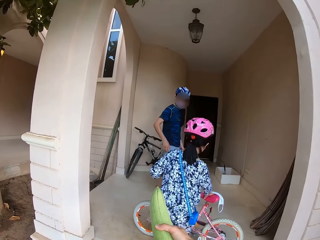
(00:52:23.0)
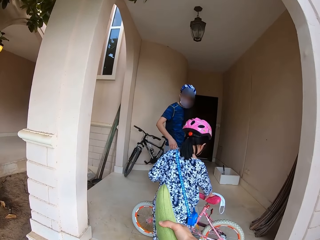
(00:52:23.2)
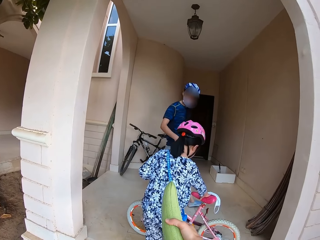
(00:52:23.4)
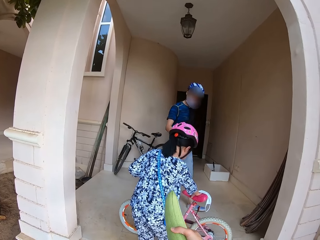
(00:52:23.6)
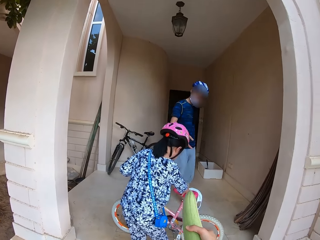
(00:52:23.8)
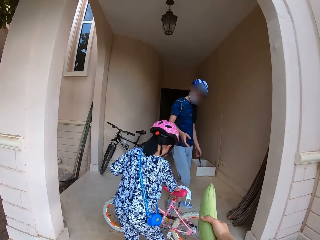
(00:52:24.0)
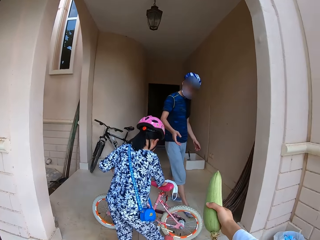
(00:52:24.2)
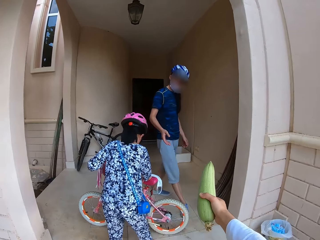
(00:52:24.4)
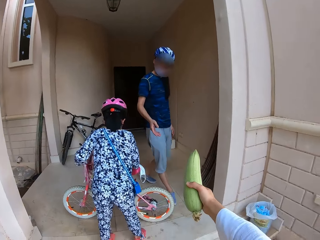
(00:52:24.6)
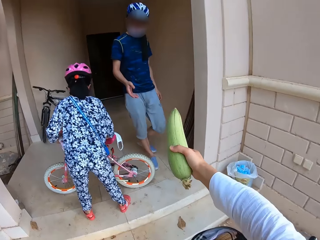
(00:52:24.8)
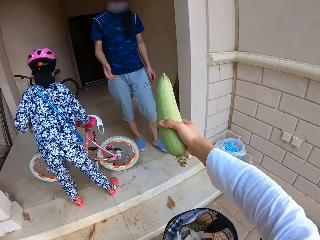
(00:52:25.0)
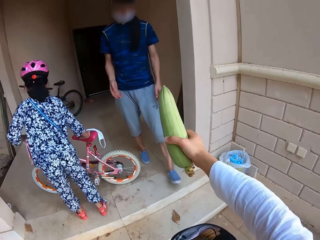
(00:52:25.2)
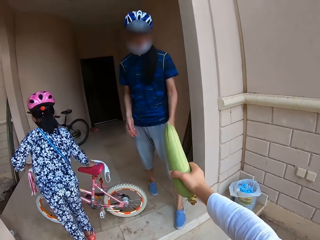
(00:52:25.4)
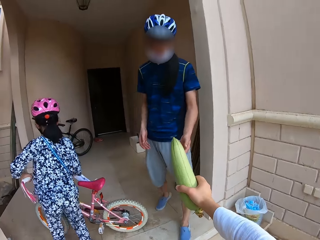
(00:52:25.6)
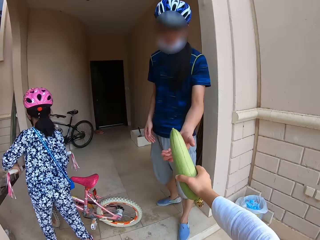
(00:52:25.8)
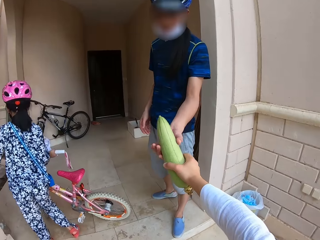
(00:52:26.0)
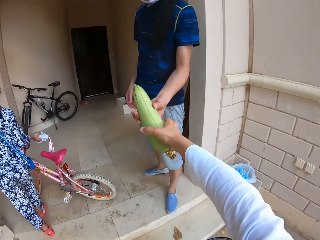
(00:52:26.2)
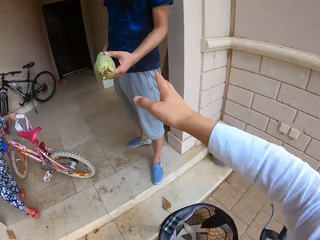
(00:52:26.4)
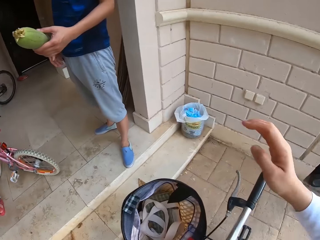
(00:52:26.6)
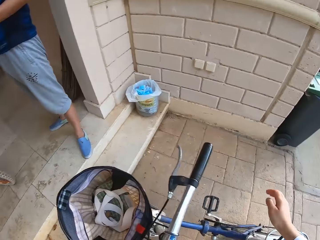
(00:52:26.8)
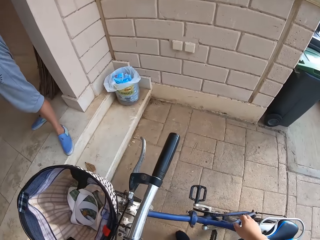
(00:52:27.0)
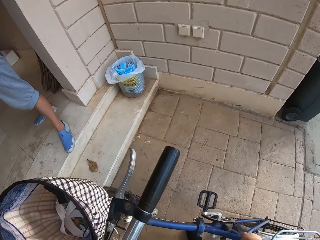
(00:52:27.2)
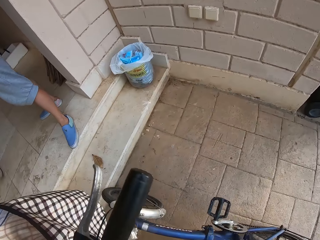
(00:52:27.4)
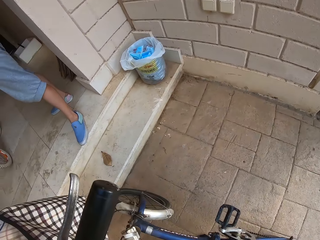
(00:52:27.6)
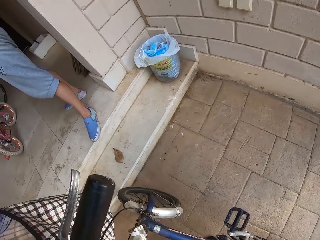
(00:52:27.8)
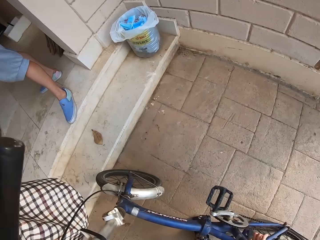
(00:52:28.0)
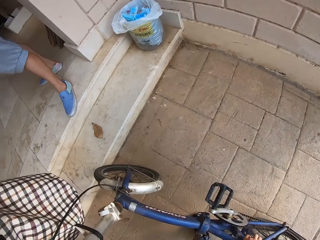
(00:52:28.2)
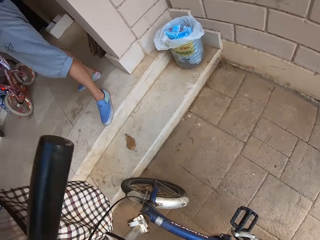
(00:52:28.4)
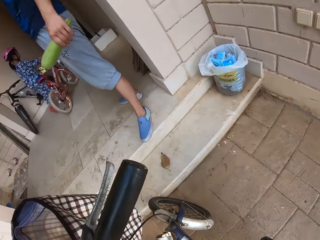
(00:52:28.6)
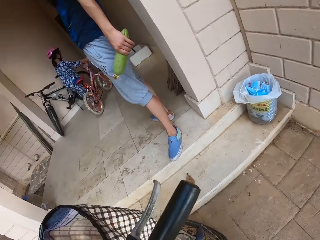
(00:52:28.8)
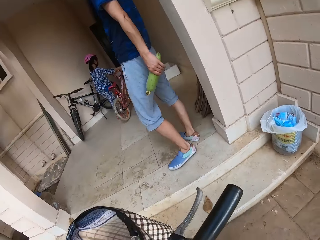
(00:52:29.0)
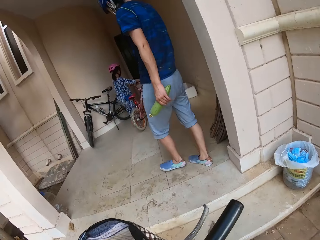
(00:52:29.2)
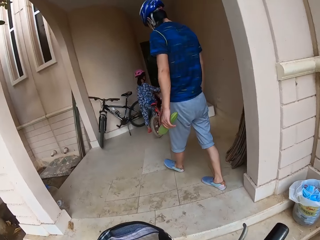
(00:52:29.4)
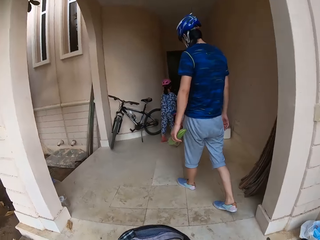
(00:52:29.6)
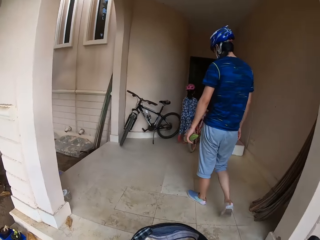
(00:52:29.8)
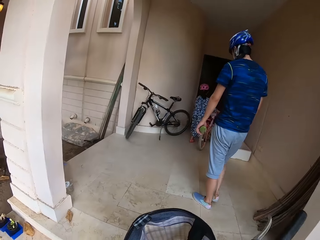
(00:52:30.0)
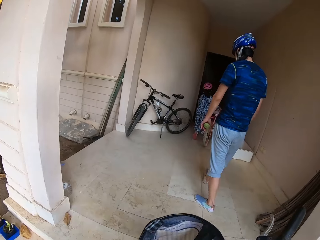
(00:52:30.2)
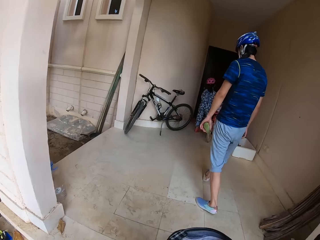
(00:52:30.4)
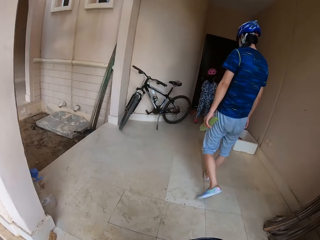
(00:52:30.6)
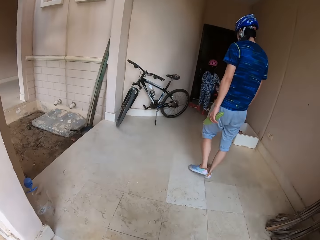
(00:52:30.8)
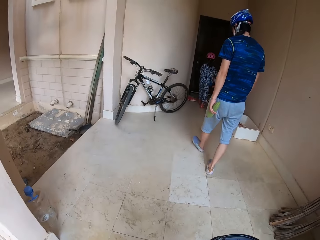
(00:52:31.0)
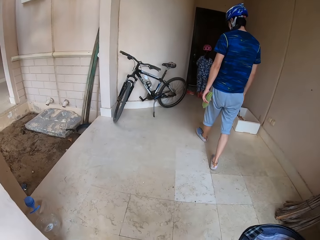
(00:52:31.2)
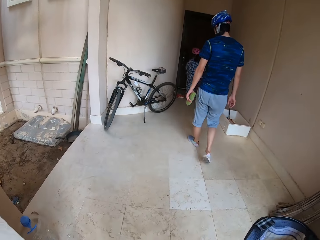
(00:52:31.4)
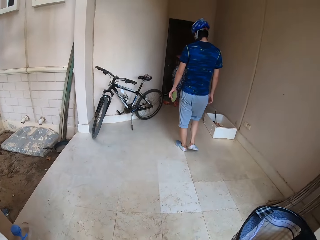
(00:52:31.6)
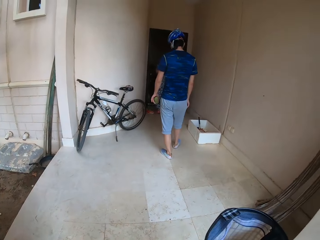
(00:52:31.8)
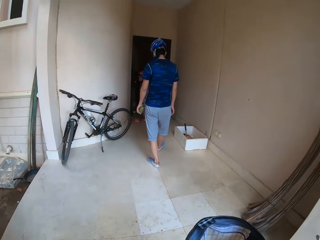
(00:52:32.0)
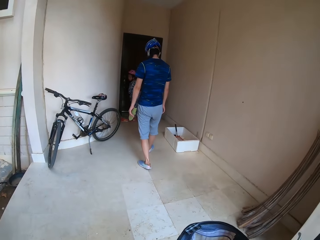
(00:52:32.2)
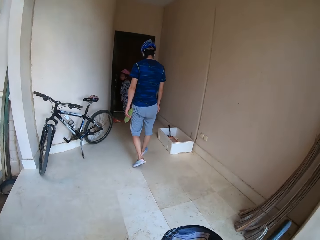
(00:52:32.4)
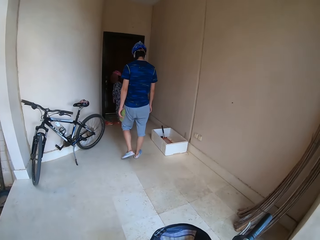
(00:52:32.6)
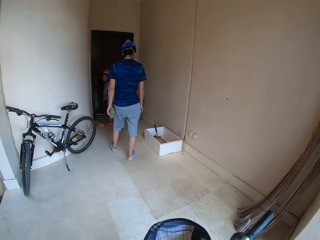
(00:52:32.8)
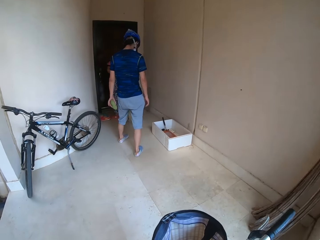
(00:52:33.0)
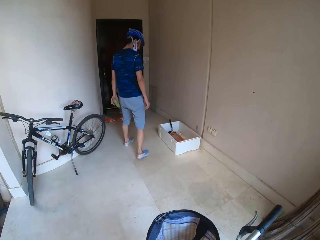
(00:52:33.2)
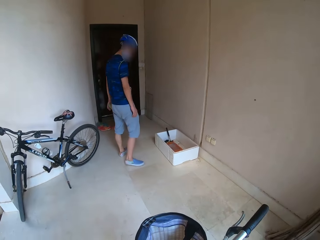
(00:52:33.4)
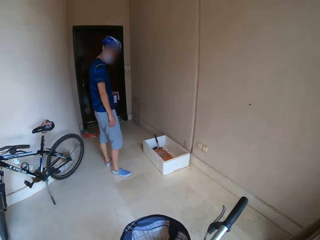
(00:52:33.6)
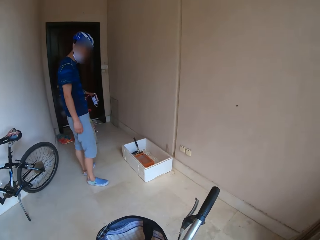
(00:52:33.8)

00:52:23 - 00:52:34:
The camera wearer stops the bicycle at the compound. They give a man a cucumber. The man and a lady walk into the house.

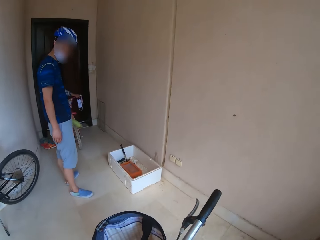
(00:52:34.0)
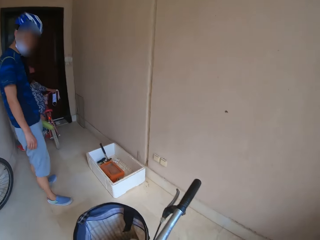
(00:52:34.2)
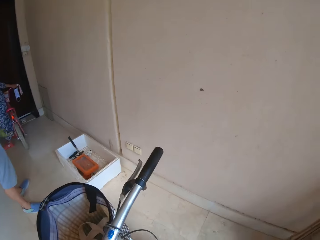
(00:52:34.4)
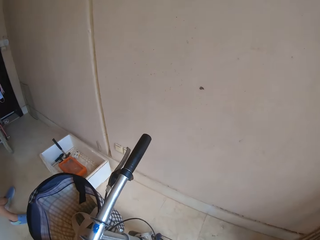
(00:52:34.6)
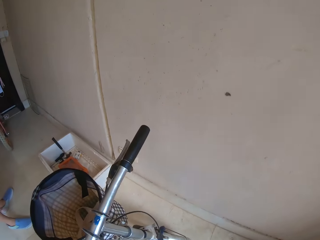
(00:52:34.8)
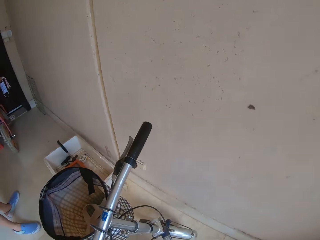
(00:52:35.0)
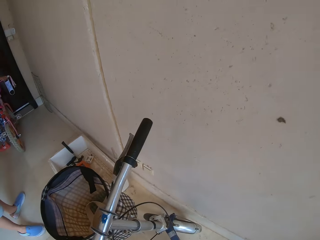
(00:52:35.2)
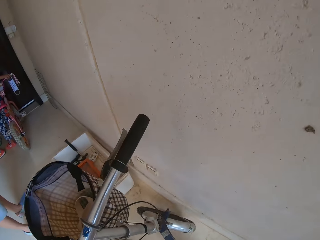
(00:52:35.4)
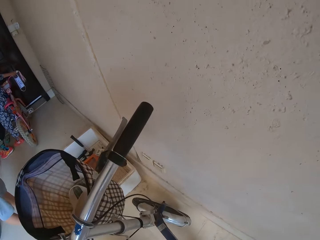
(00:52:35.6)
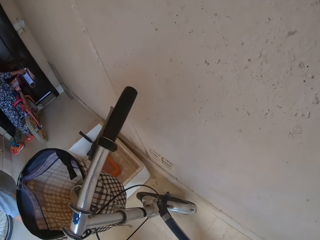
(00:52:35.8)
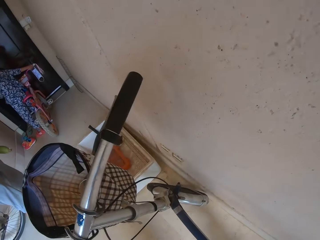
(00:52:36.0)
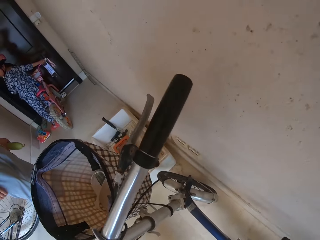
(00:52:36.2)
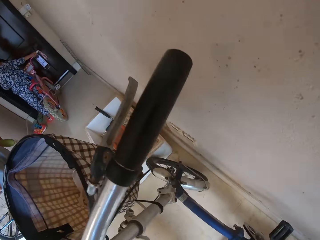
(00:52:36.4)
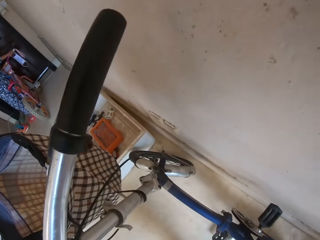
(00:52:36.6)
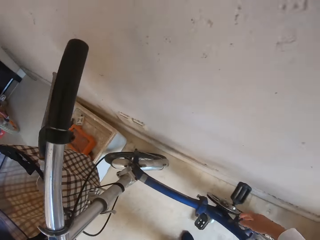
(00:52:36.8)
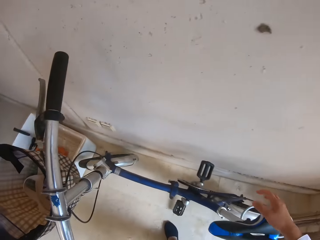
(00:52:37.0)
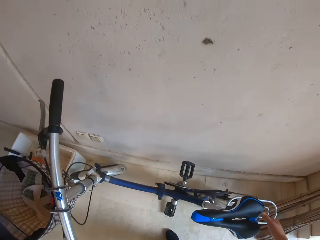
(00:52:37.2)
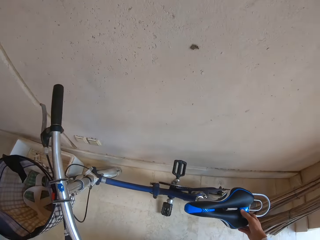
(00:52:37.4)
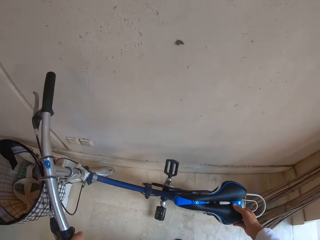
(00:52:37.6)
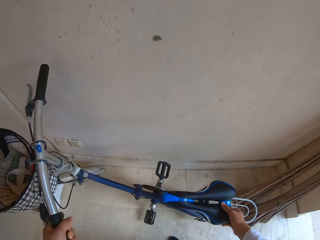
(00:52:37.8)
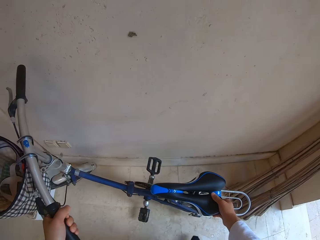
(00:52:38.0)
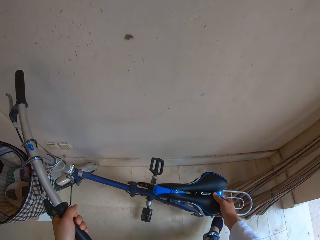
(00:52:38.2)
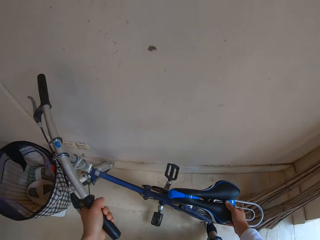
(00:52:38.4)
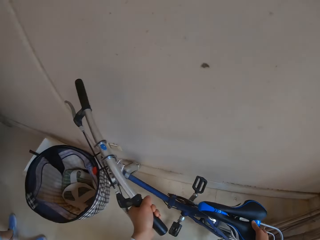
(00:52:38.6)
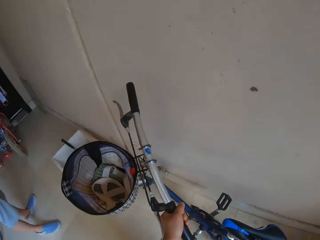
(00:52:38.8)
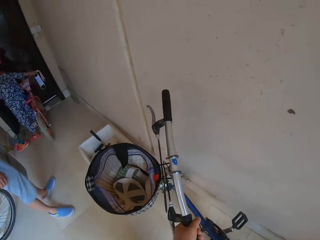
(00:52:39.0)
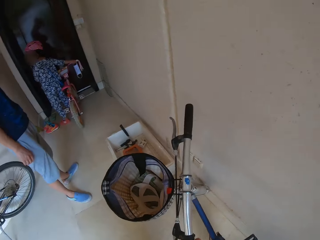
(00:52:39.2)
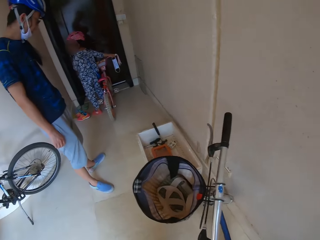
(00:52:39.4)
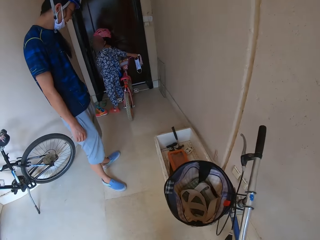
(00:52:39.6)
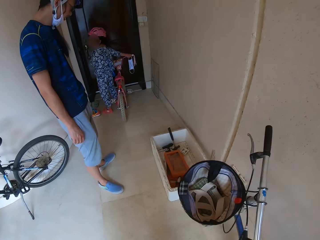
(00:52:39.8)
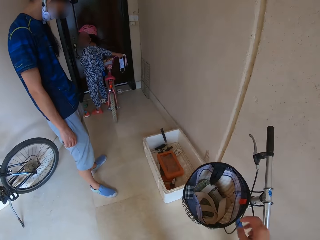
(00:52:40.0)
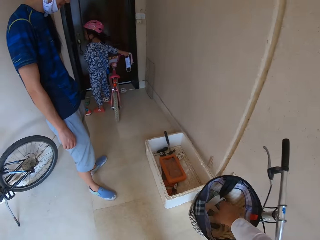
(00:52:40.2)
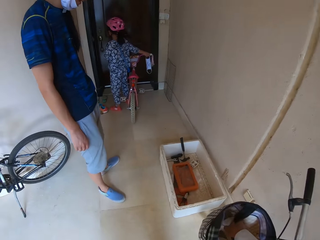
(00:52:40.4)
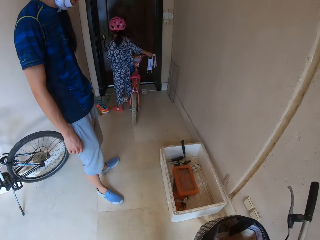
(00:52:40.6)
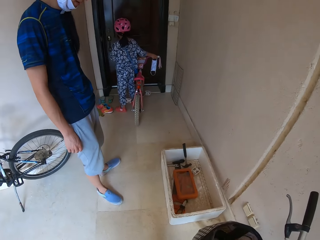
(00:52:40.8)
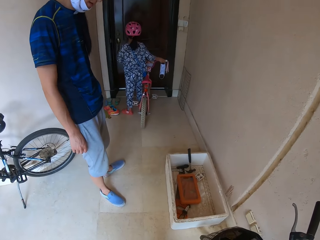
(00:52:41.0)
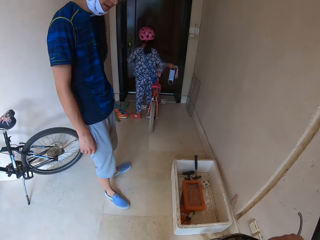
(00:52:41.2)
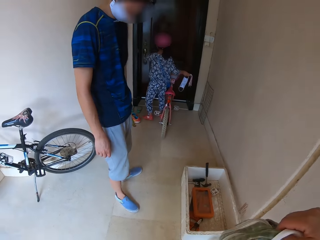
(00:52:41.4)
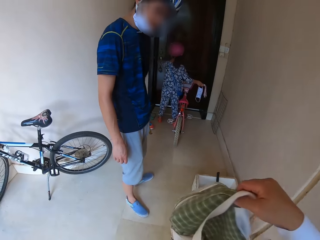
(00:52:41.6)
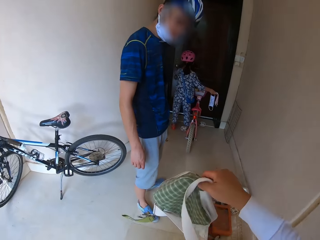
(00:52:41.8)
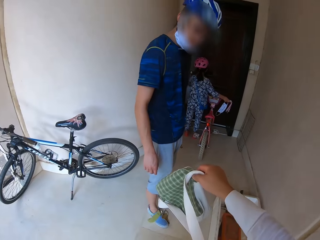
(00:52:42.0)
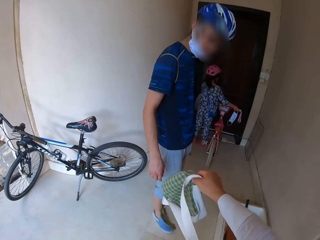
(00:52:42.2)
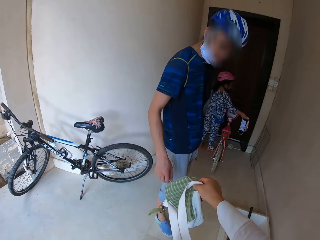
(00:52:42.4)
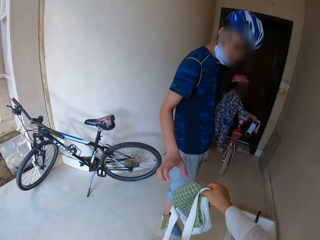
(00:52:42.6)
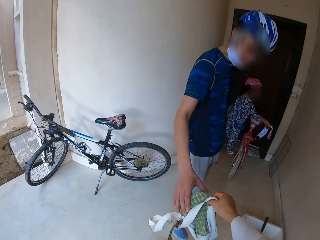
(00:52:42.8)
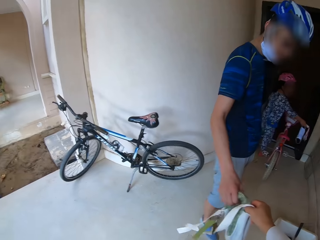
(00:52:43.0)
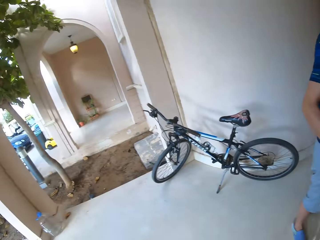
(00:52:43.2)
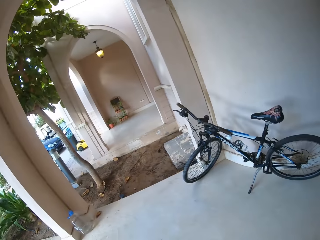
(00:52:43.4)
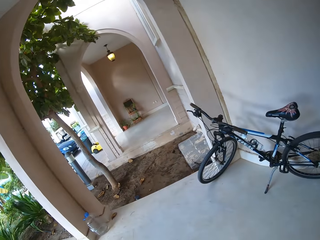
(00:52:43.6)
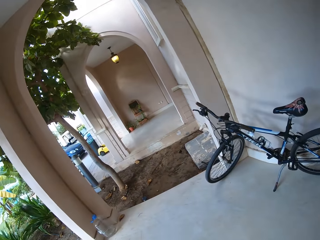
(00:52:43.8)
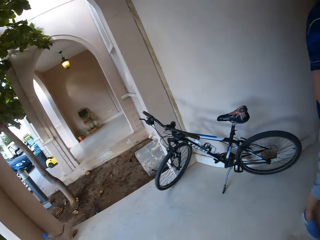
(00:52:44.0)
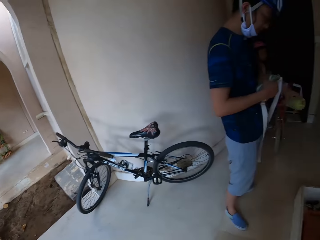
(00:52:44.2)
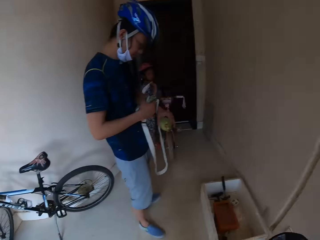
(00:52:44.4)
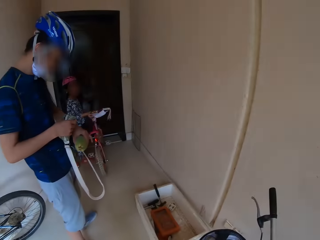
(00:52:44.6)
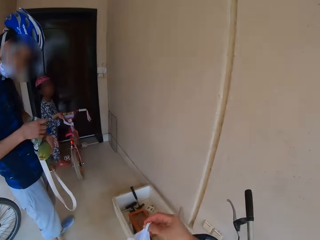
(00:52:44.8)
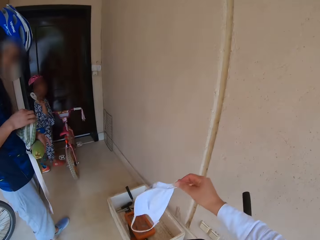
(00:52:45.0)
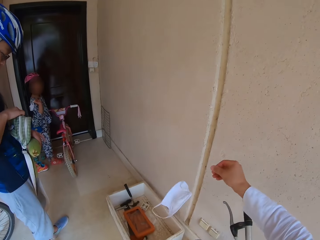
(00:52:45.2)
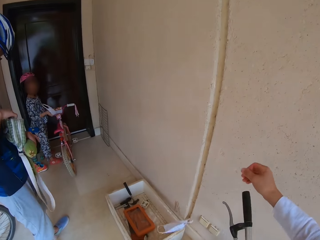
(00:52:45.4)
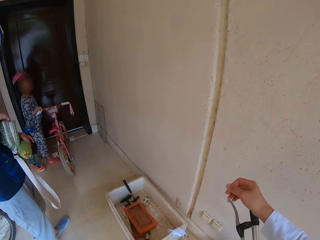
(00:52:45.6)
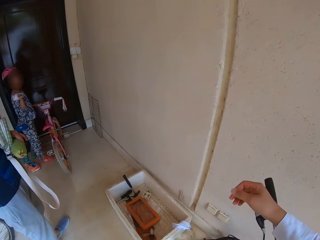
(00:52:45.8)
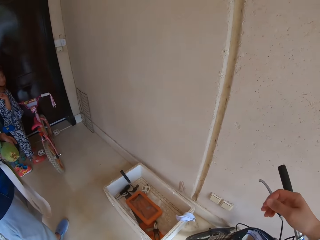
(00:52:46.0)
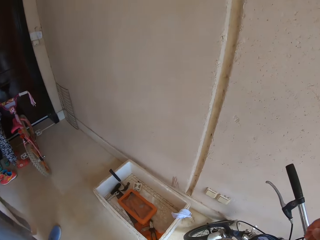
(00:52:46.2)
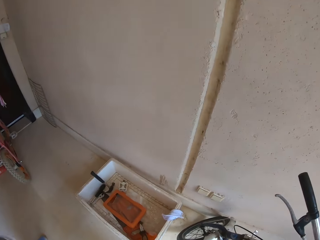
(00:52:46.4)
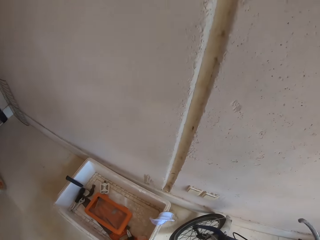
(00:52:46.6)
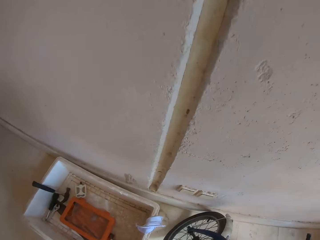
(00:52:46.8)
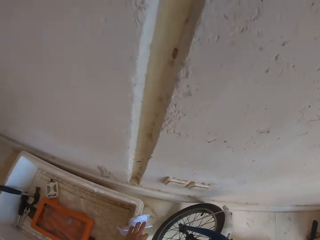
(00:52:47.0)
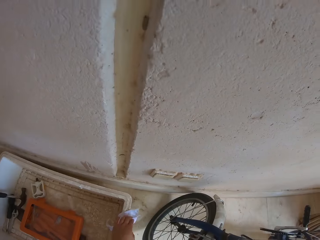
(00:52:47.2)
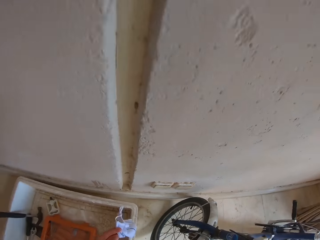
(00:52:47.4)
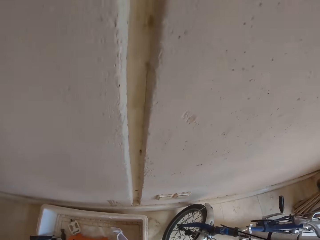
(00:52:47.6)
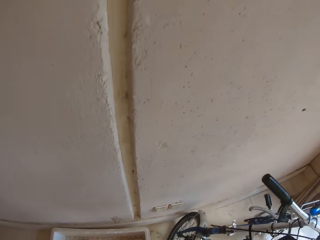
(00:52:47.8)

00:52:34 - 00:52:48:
The camera wearer puts the bicycle along the wall in the compound. They give a man a bag. The man opens the bag. The camera wearer takes off a facial mask and drops the mask on something.
